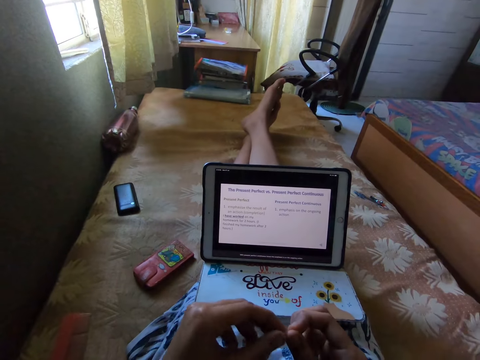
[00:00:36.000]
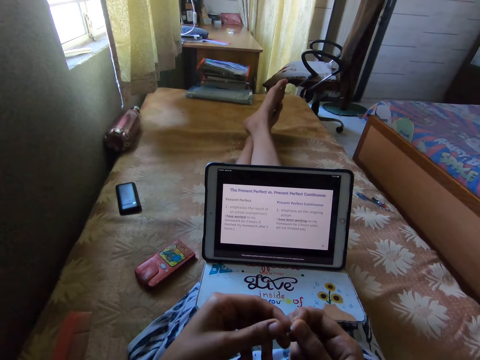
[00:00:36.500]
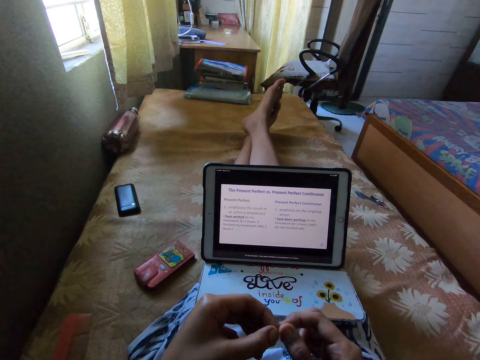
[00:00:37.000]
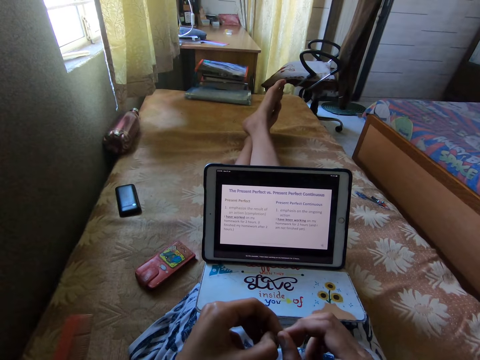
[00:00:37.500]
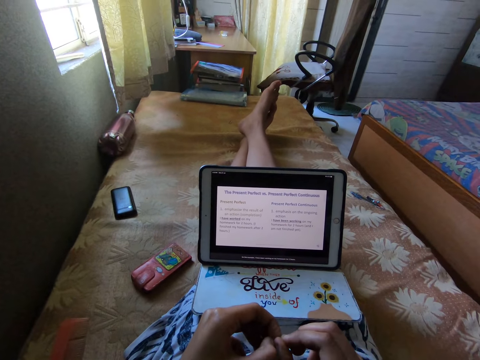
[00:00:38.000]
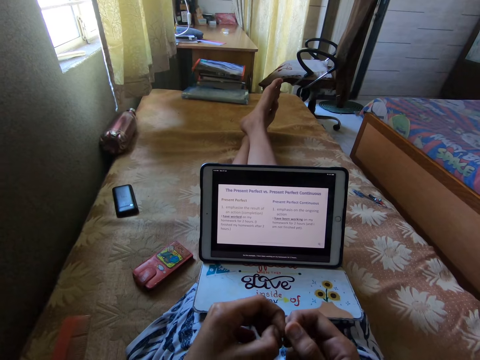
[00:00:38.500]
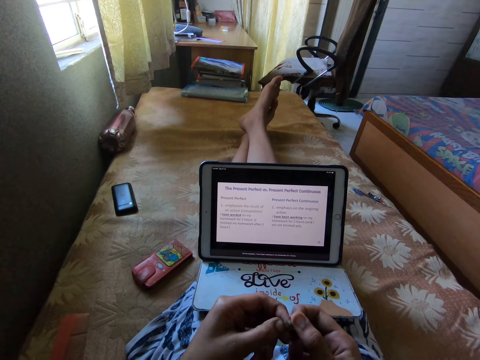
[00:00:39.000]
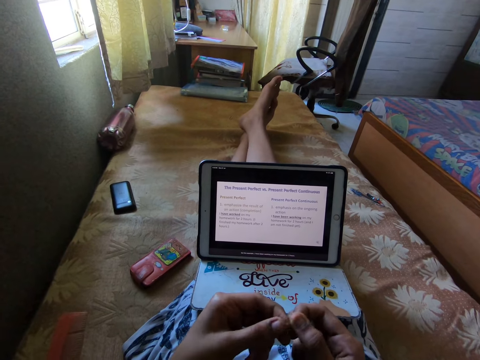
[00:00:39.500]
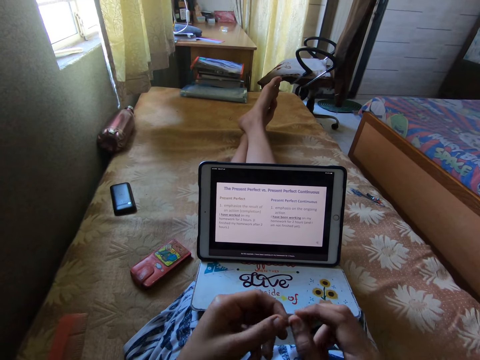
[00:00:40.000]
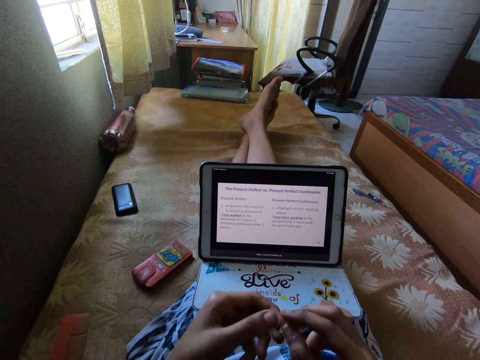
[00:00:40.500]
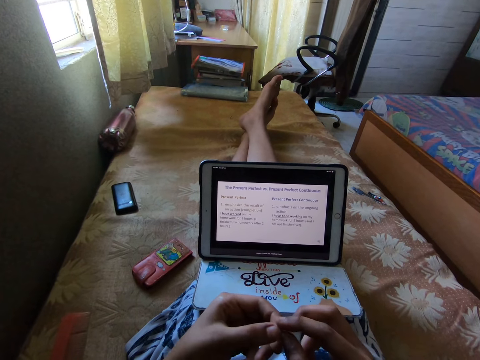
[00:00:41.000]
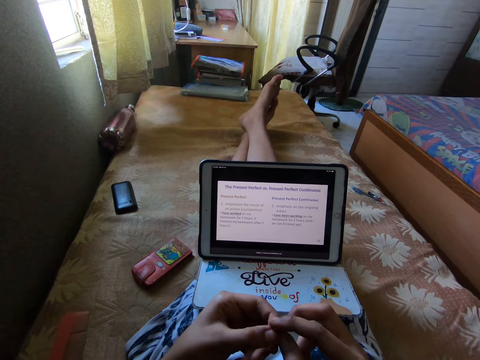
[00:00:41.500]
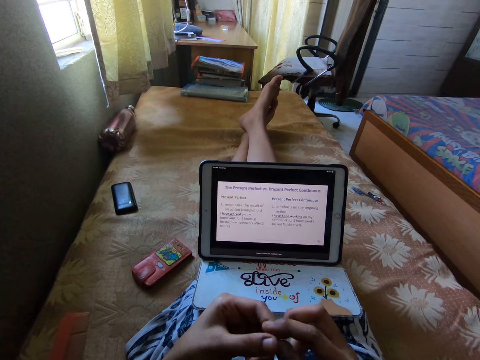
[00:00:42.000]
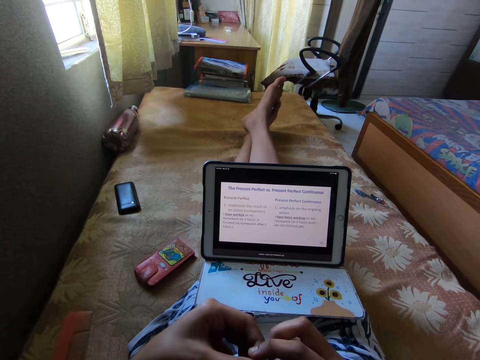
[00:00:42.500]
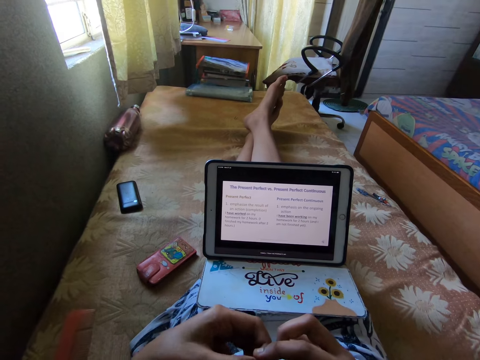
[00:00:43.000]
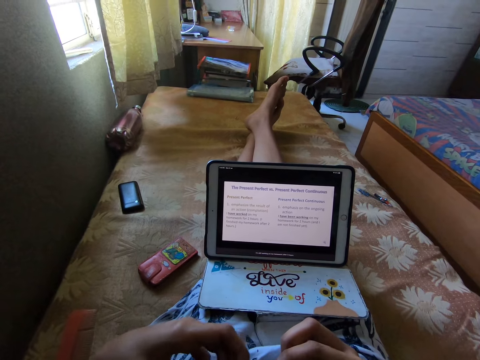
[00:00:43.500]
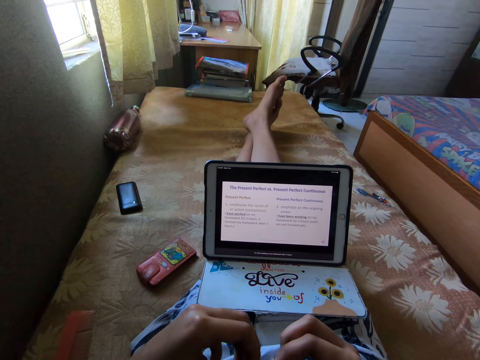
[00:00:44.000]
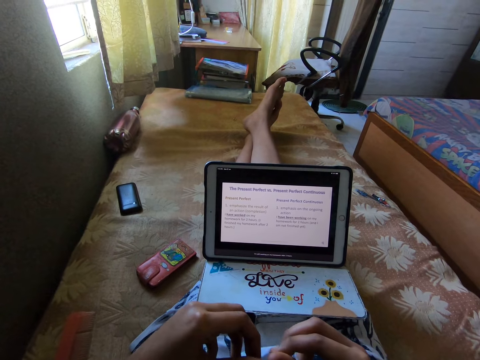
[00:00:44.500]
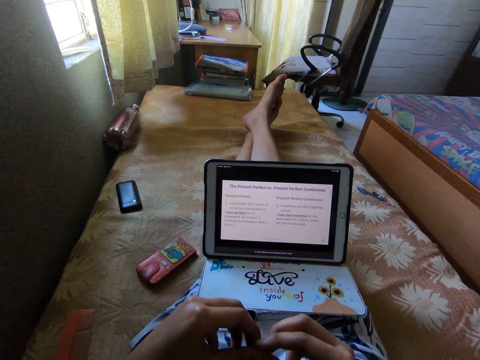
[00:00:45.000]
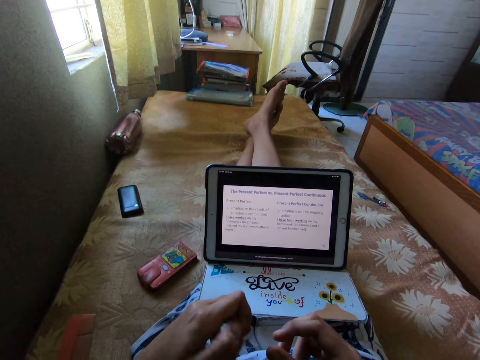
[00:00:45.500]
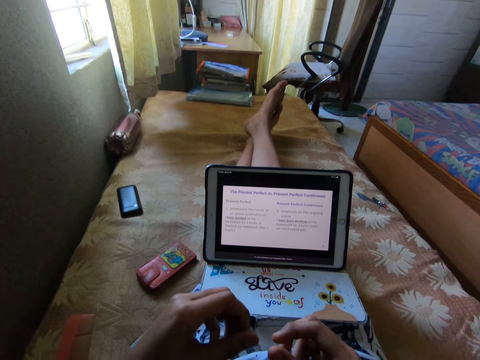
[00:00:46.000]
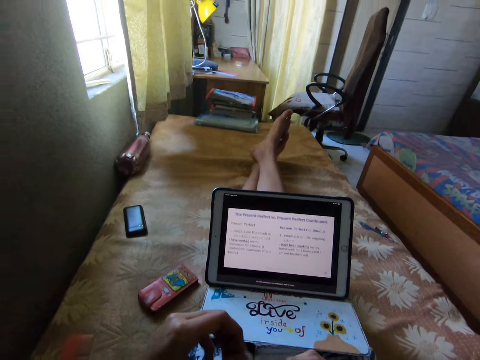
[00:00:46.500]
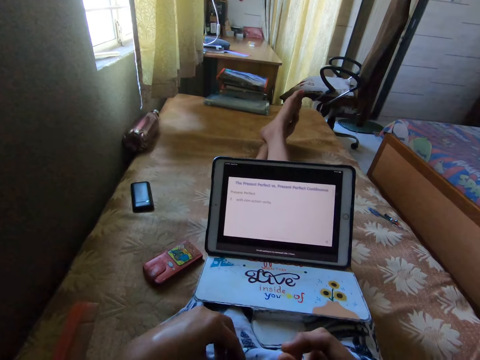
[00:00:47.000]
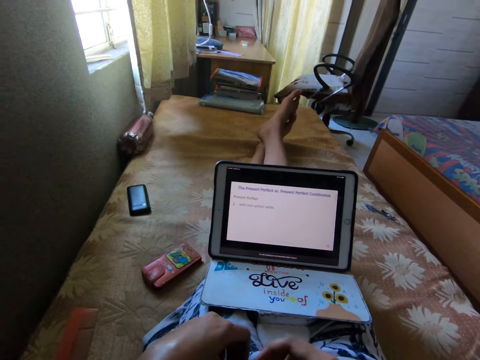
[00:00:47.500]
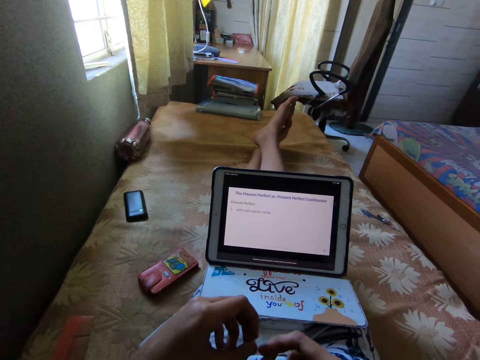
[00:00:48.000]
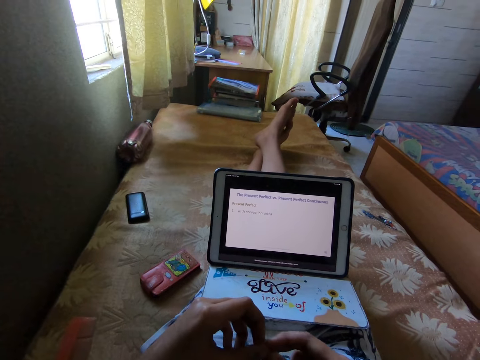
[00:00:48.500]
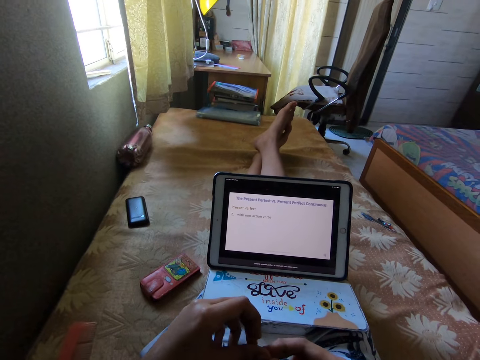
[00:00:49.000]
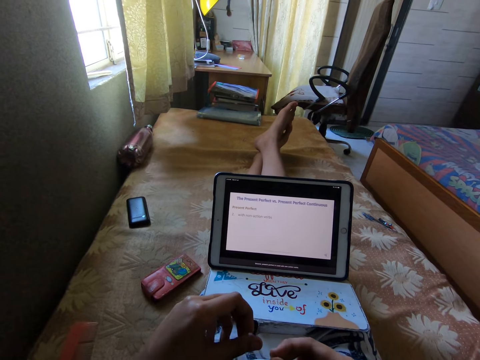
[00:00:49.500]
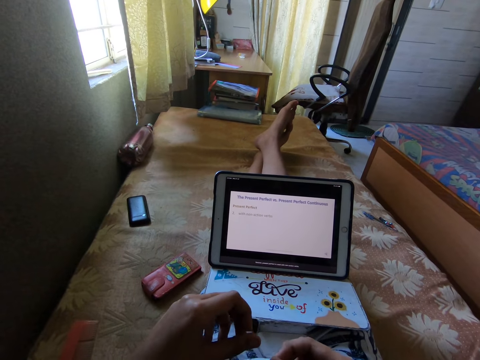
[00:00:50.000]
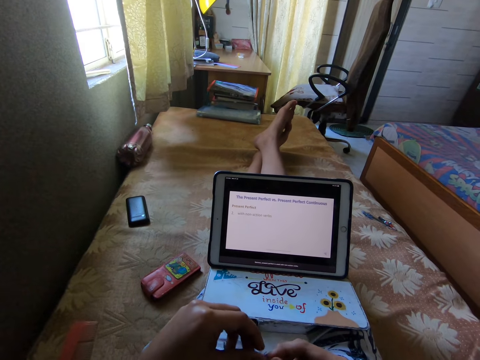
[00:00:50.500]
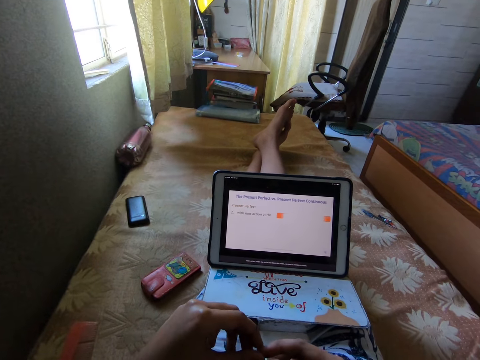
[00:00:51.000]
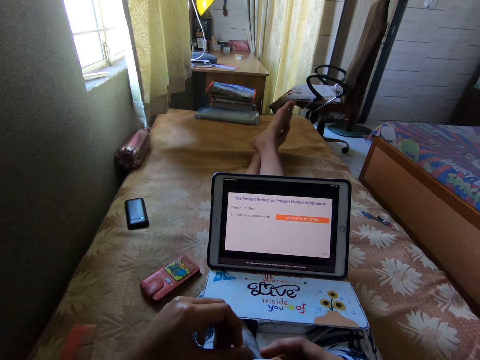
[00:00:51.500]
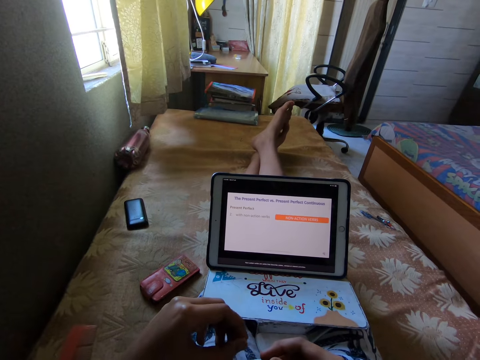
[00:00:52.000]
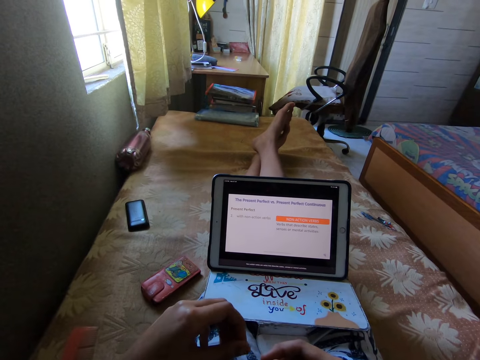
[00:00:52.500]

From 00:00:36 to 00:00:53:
The camera wearer reads on the tablet and plays with the item in the hands. They twist fingers. They pick up the item. They read on the tablet and play with the item in the hands.

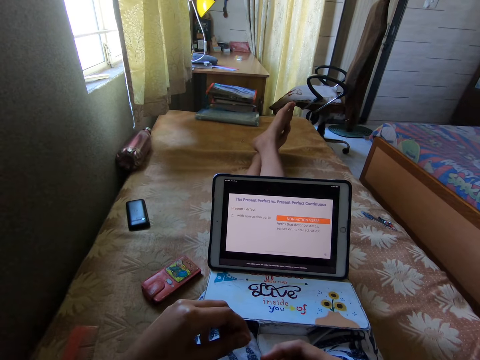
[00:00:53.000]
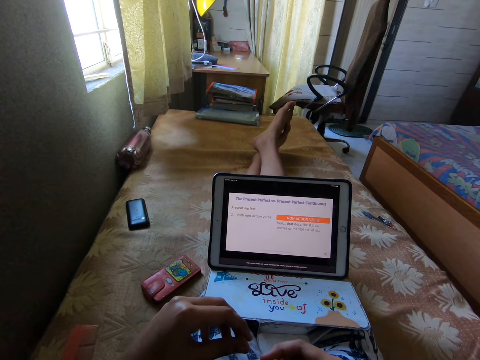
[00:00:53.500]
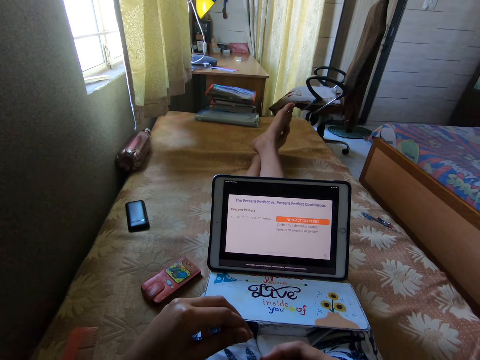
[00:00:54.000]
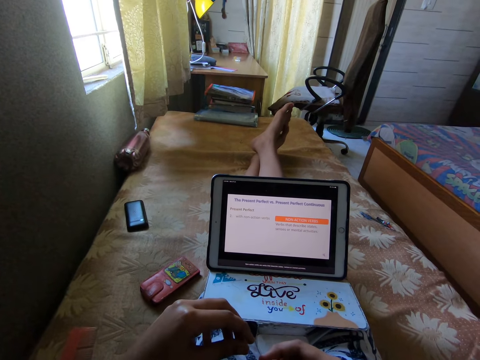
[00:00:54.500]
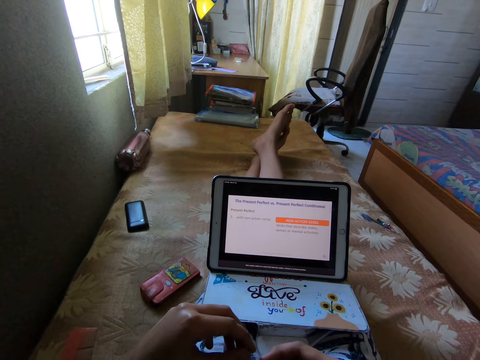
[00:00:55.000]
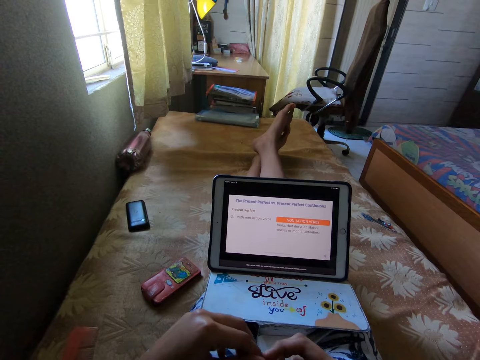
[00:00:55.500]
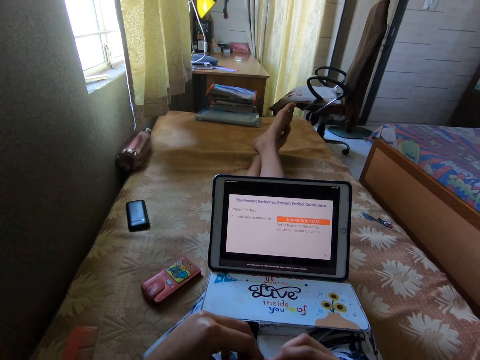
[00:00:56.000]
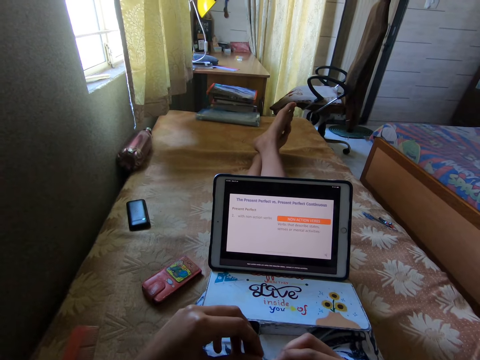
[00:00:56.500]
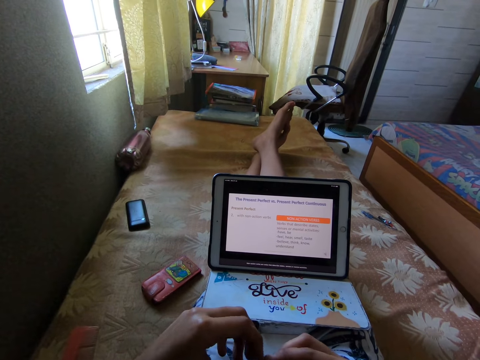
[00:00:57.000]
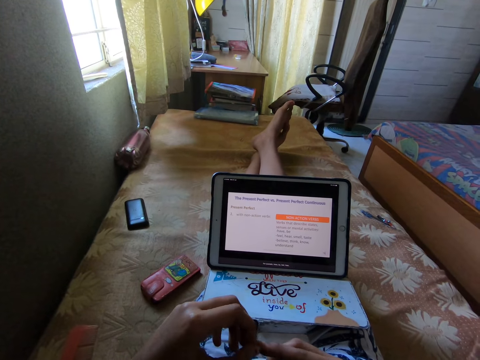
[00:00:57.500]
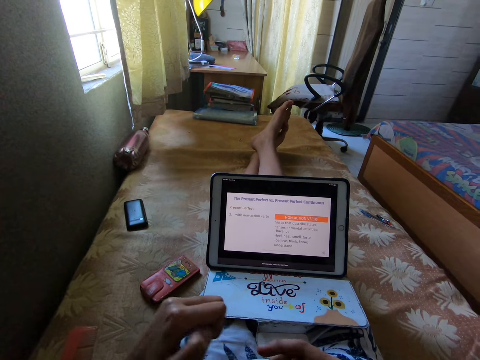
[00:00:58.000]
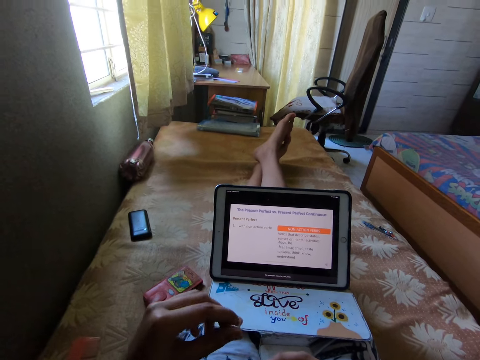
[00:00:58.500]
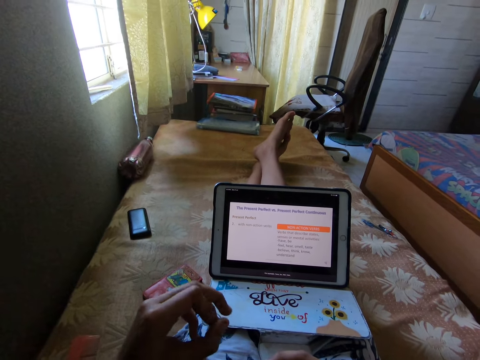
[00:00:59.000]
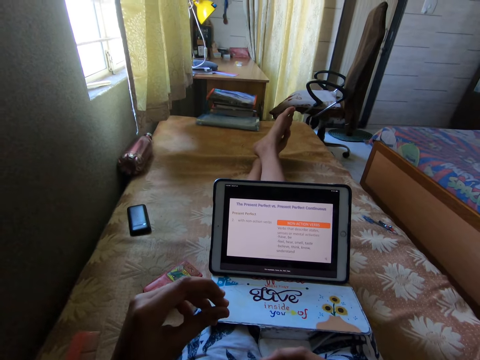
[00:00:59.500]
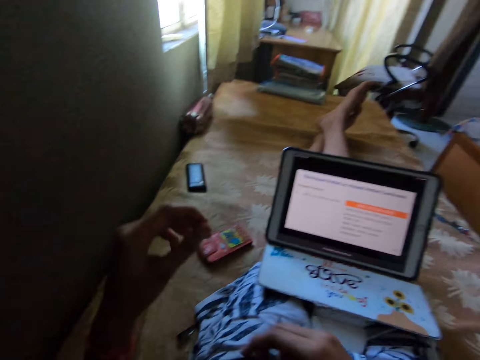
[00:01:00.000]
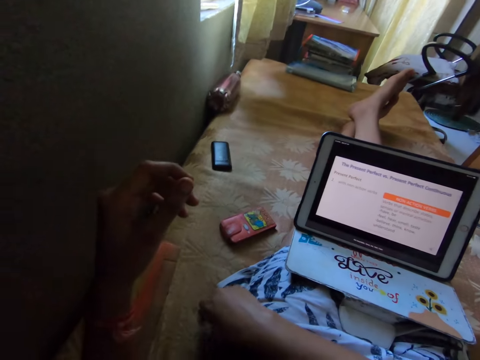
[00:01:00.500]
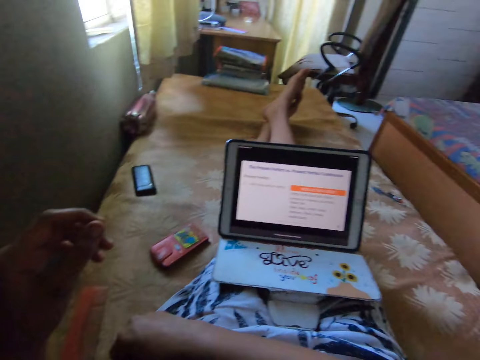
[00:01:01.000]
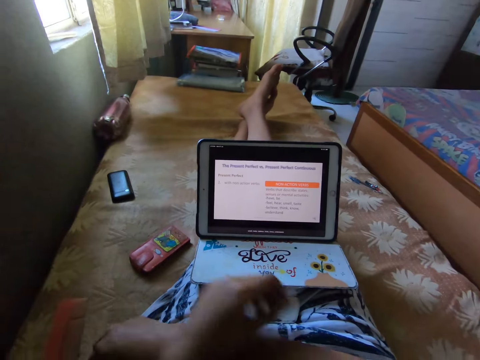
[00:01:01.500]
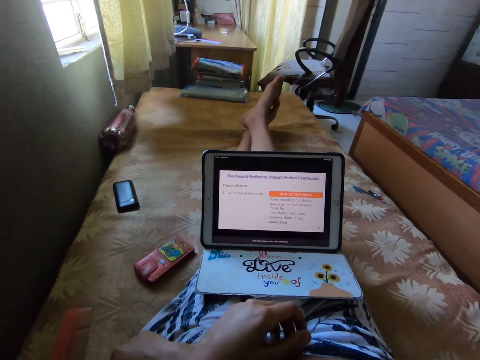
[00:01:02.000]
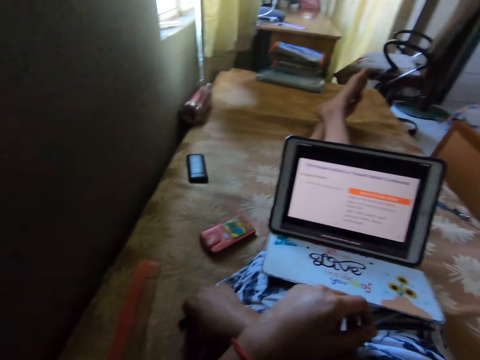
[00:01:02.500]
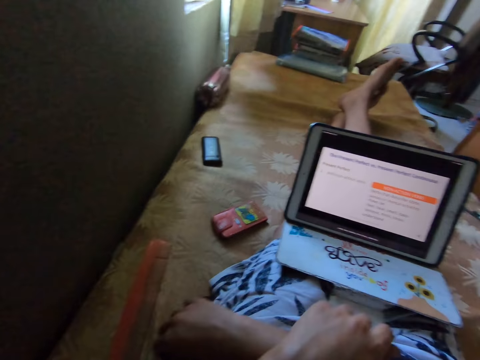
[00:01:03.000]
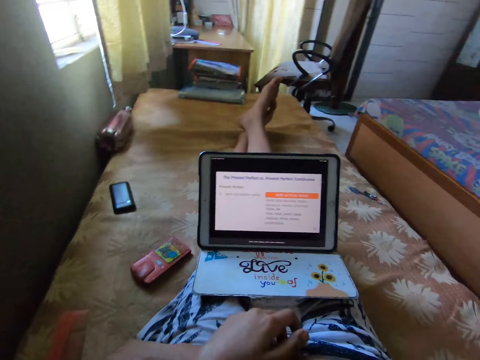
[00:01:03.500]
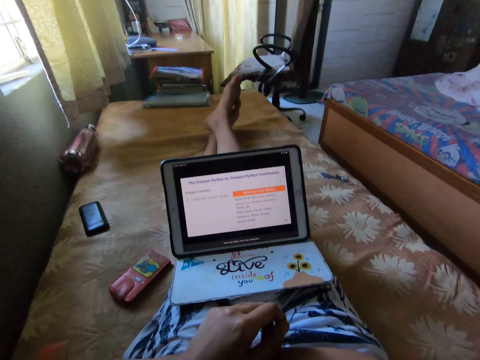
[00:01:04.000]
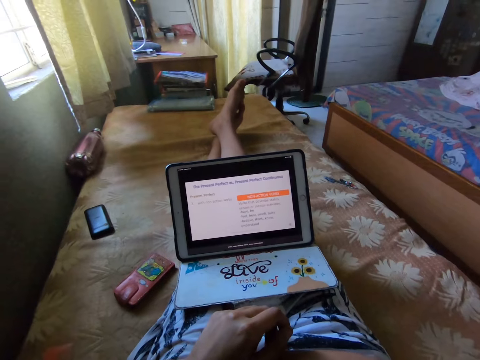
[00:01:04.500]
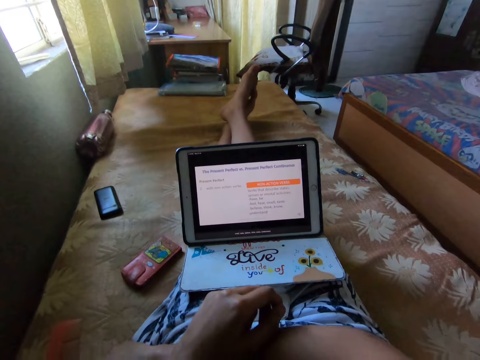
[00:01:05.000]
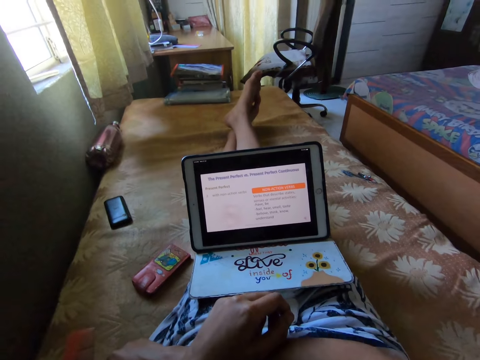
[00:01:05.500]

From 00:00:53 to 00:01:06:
The camera wearer picks up the item. They crisscross a hand. They read on the tablet.
